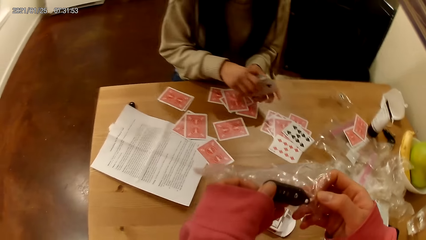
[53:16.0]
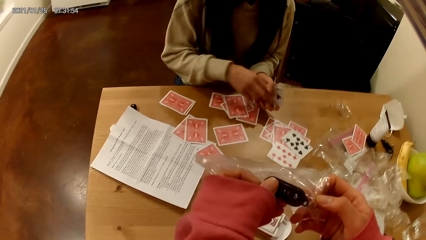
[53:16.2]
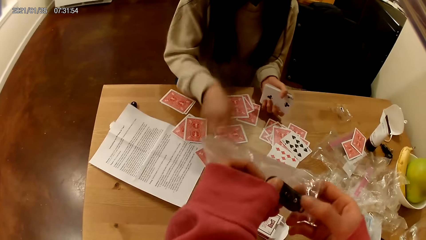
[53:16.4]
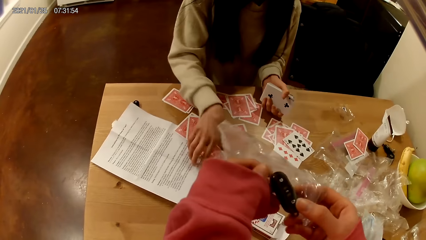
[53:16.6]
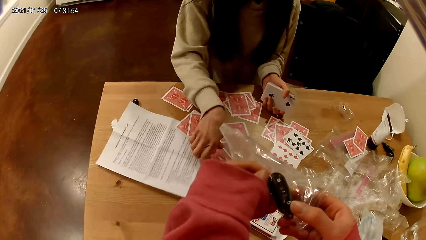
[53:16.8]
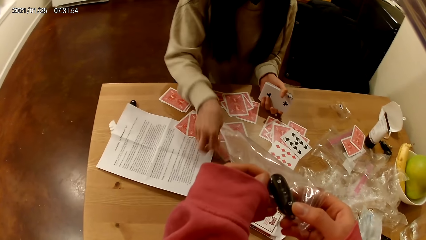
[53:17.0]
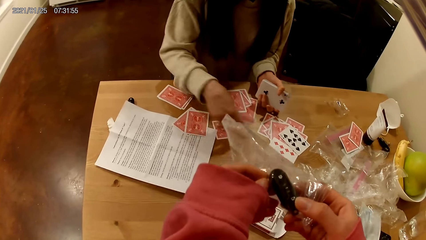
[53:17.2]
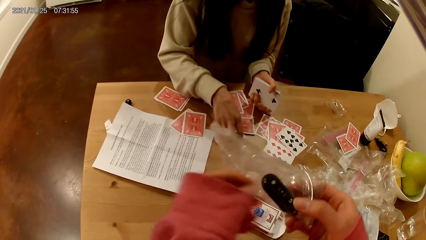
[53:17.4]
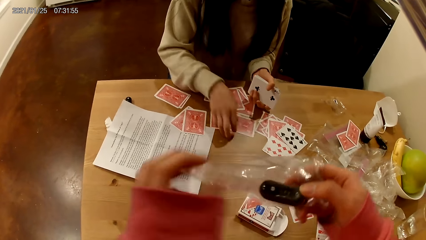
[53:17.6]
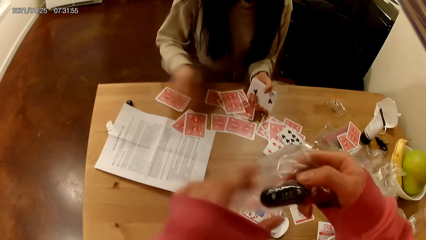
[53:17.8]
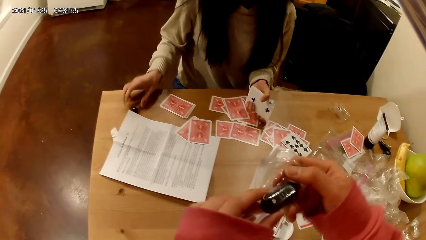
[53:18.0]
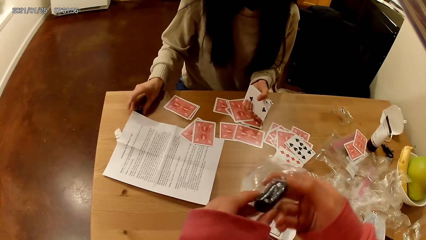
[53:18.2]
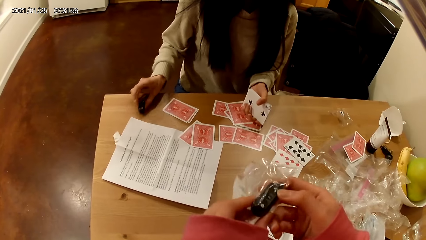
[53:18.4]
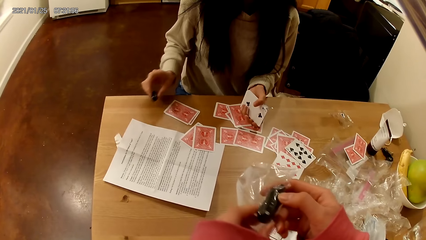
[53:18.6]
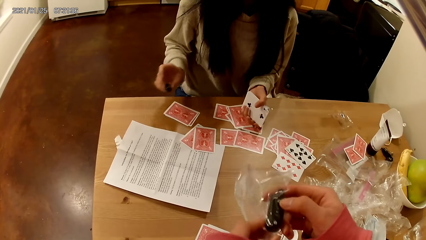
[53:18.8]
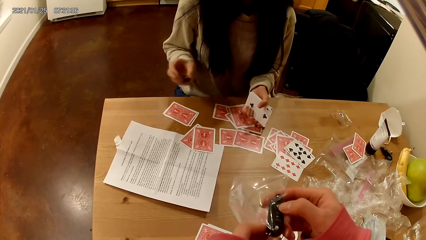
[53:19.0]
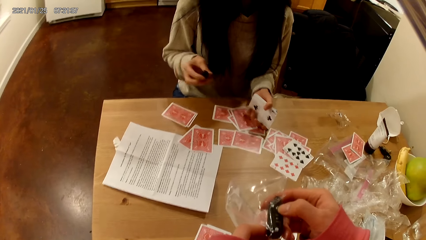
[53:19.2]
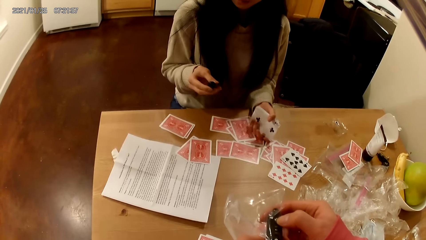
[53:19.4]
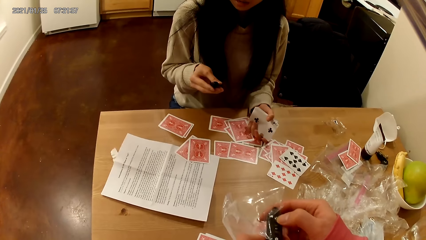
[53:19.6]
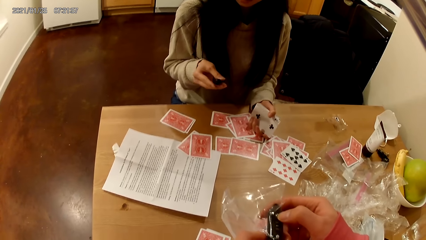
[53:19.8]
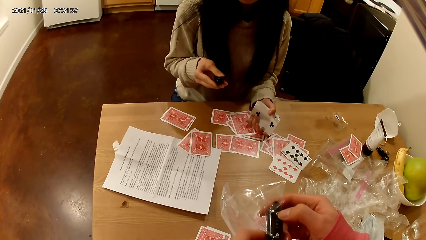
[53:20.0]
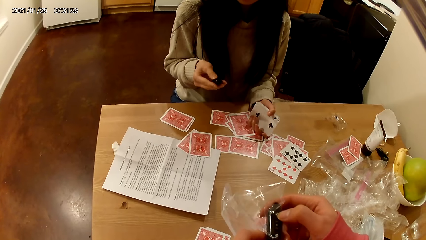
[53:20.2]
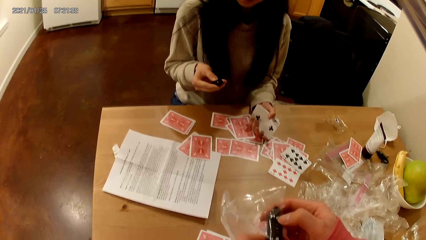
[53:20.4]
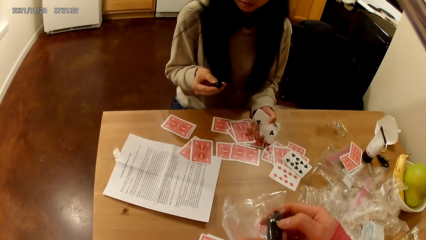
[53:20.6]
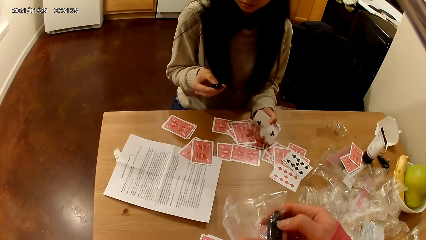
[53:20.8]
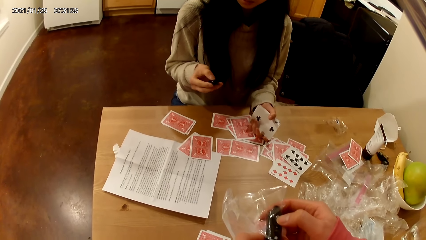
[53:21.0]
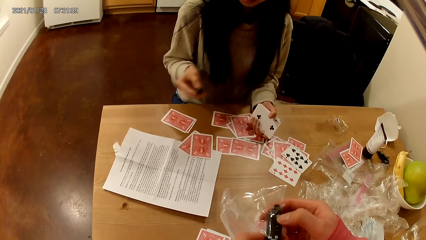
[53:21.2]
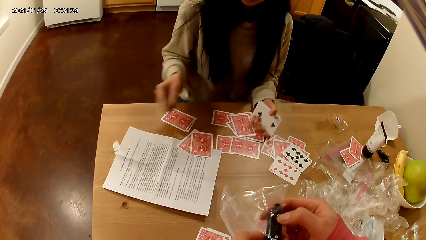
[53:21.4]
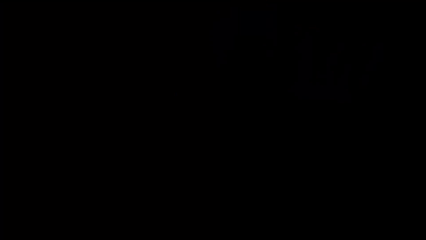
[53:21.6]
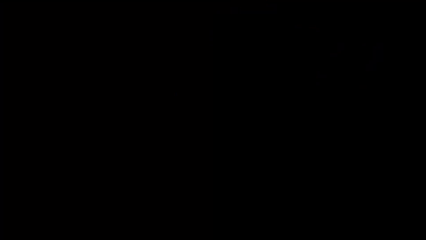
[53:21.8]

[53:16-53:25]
The camera wearer picks up a timer with her right hand from the table. She holds a remote. The woman collects the cards. The woman picks up another timer with her right hand from the table.
